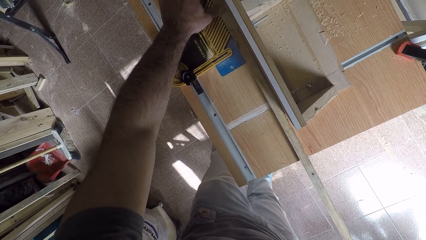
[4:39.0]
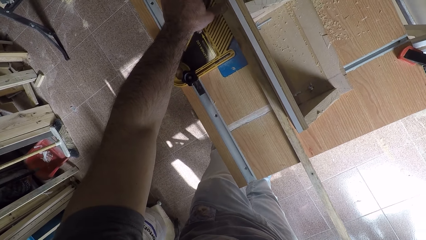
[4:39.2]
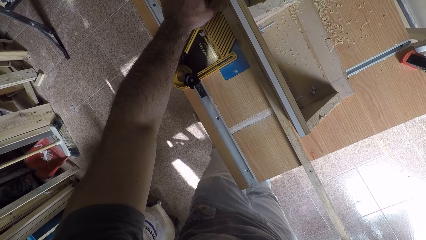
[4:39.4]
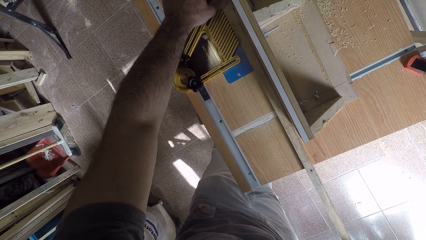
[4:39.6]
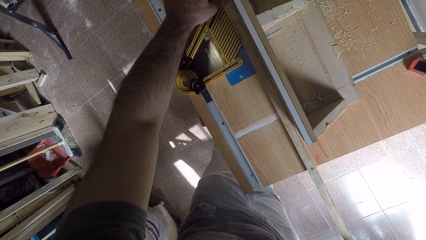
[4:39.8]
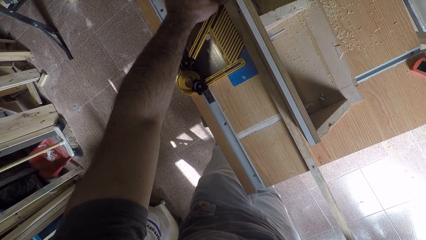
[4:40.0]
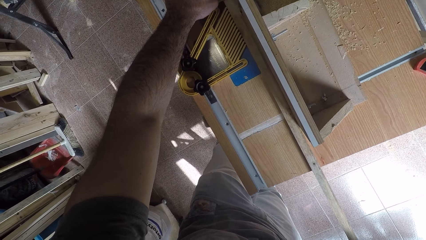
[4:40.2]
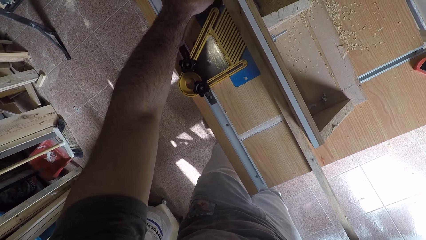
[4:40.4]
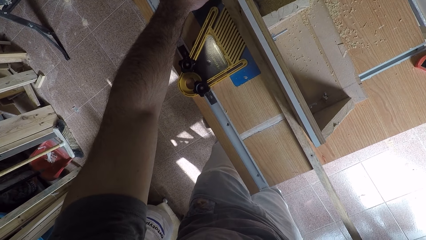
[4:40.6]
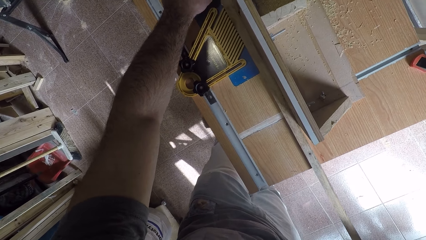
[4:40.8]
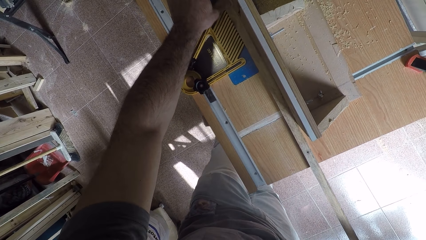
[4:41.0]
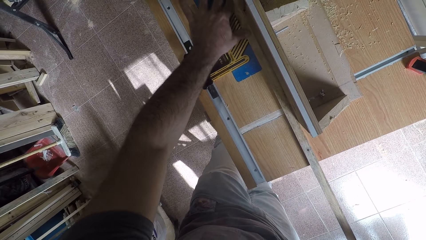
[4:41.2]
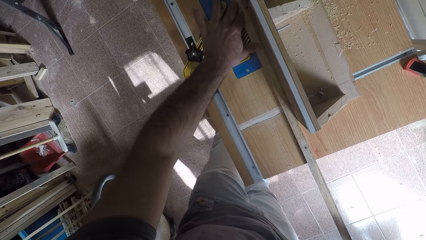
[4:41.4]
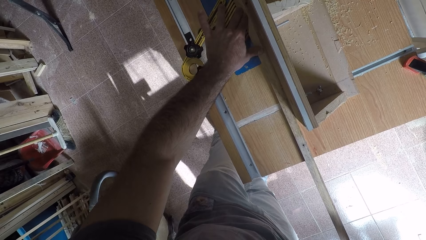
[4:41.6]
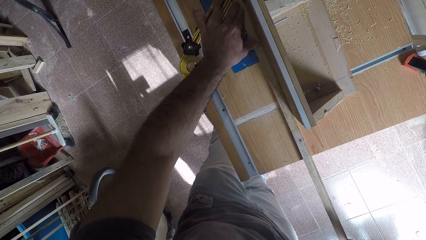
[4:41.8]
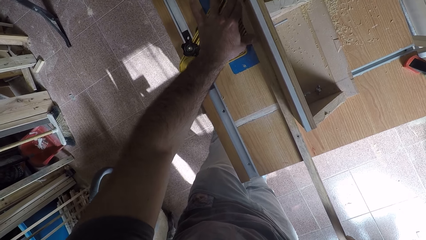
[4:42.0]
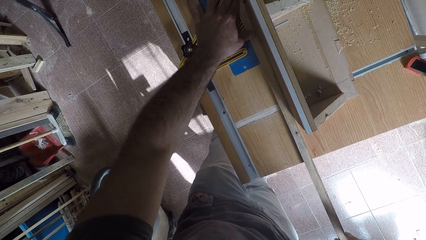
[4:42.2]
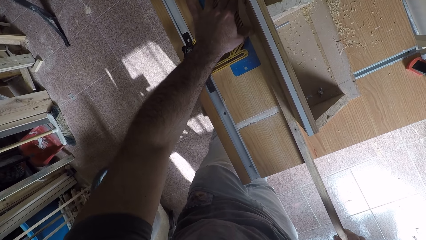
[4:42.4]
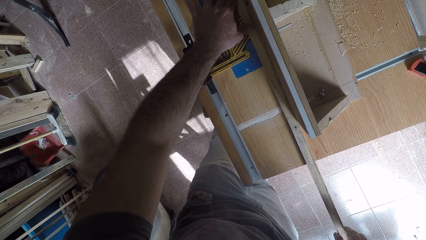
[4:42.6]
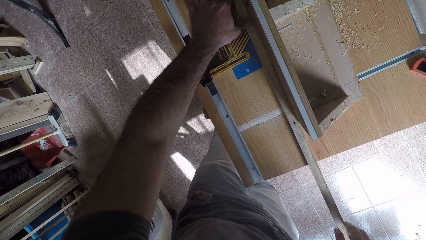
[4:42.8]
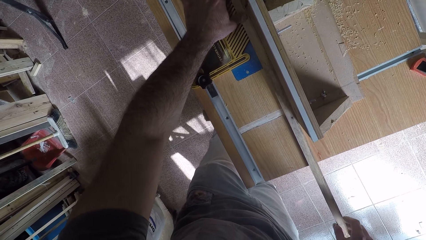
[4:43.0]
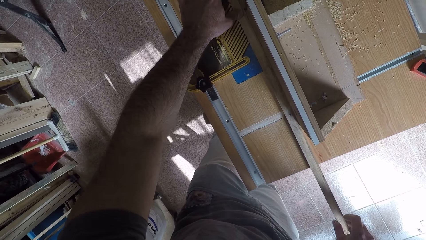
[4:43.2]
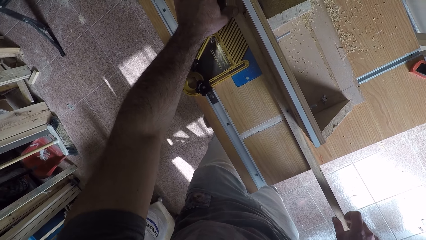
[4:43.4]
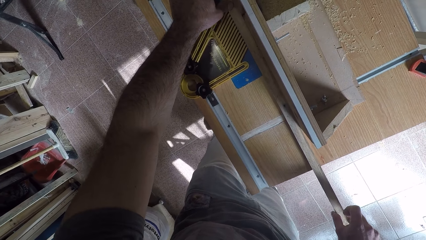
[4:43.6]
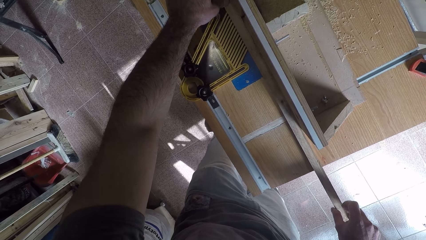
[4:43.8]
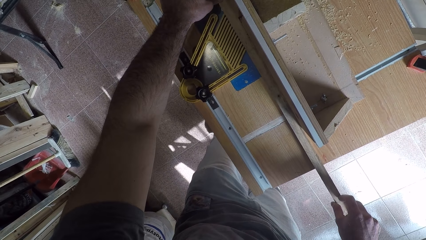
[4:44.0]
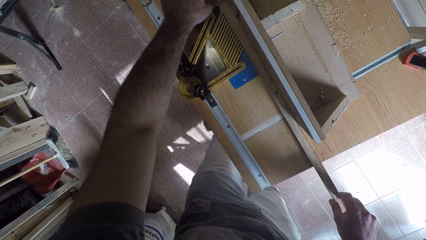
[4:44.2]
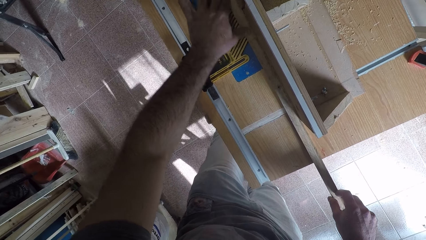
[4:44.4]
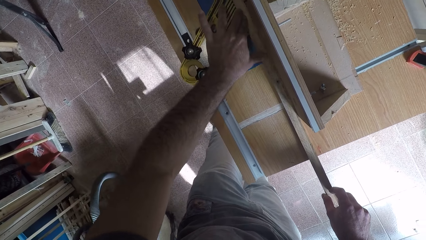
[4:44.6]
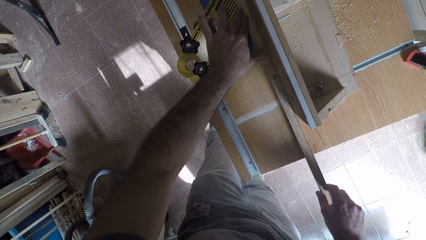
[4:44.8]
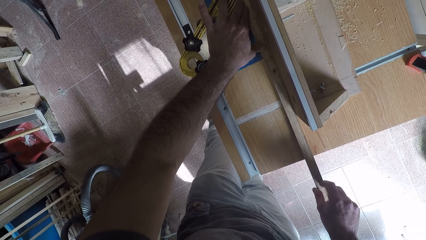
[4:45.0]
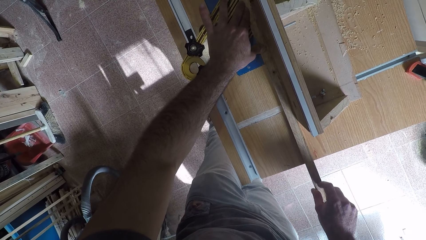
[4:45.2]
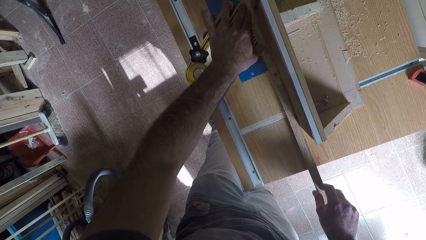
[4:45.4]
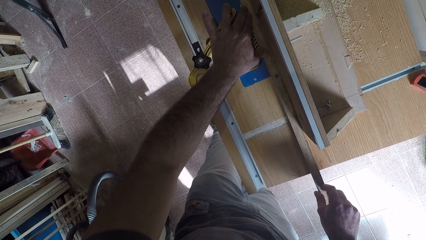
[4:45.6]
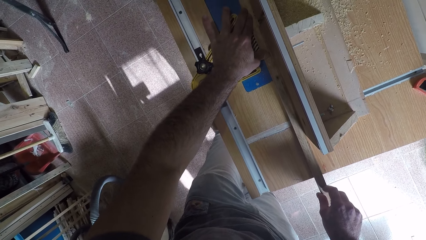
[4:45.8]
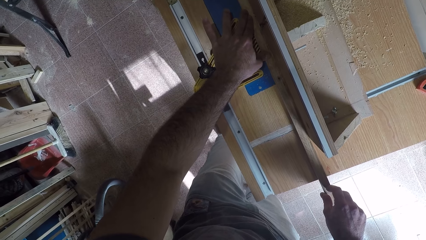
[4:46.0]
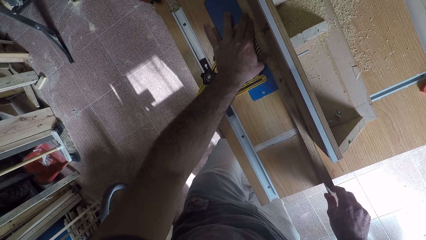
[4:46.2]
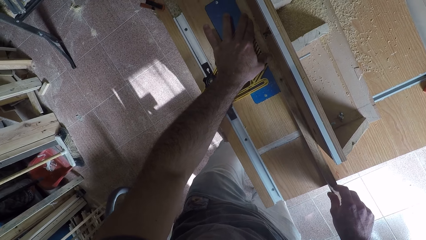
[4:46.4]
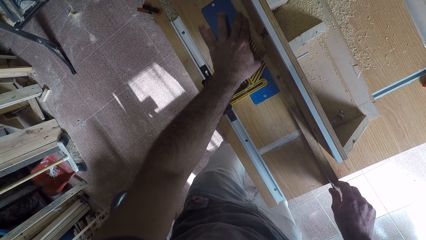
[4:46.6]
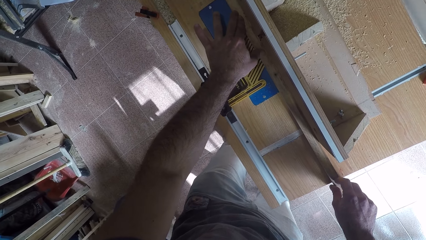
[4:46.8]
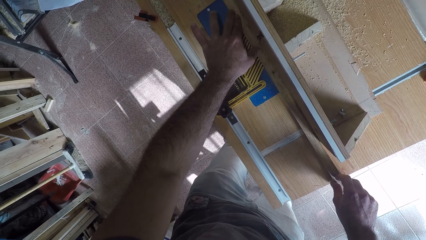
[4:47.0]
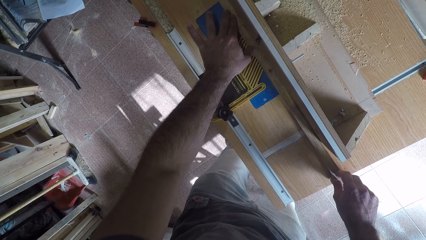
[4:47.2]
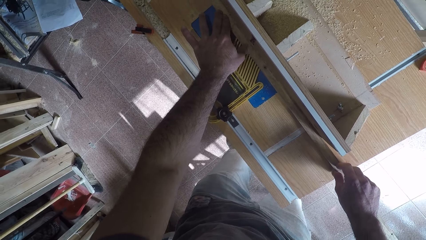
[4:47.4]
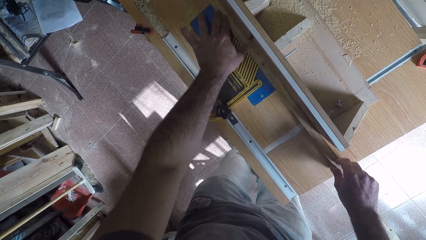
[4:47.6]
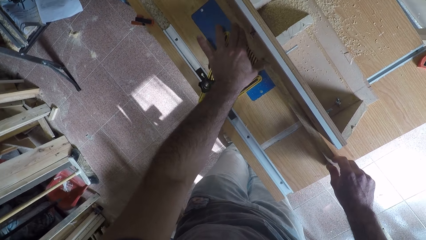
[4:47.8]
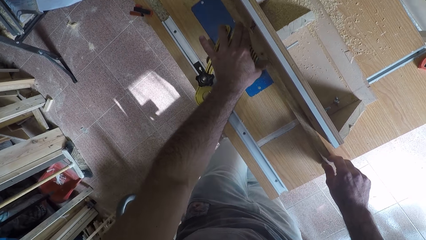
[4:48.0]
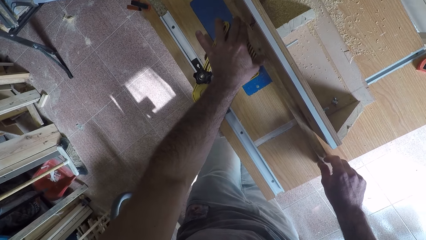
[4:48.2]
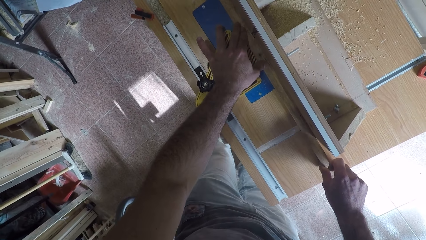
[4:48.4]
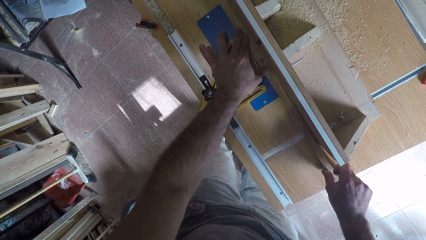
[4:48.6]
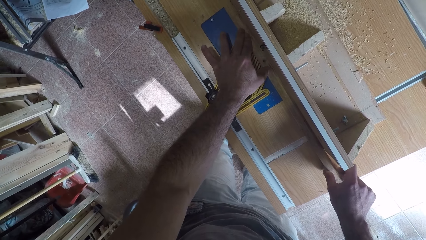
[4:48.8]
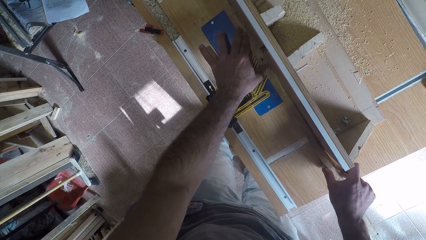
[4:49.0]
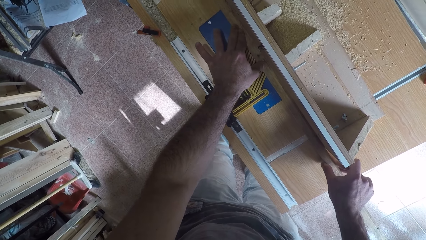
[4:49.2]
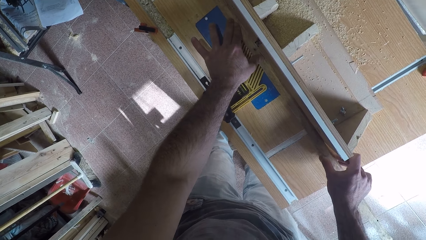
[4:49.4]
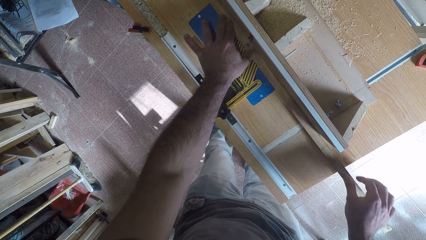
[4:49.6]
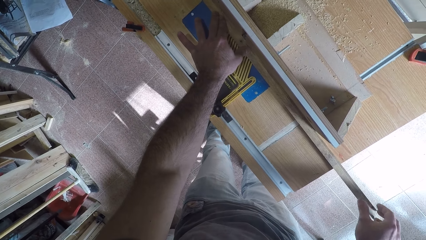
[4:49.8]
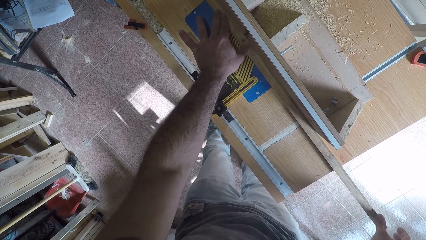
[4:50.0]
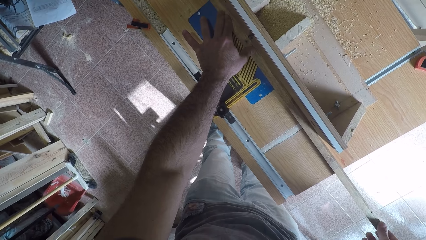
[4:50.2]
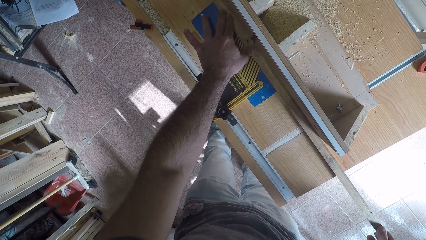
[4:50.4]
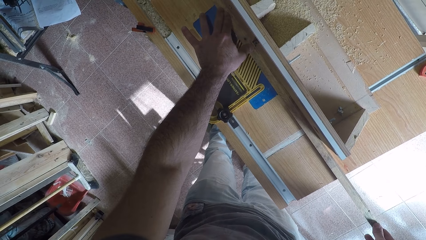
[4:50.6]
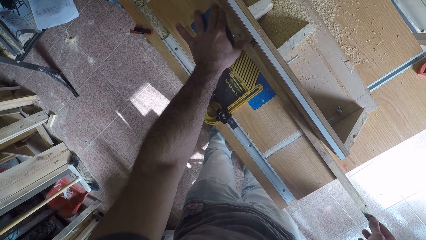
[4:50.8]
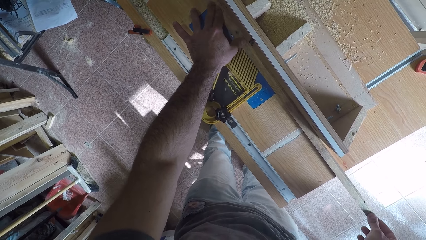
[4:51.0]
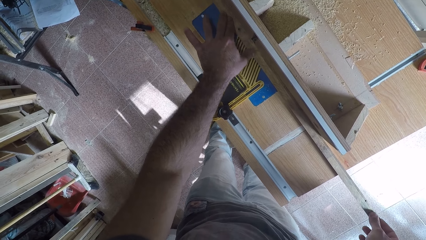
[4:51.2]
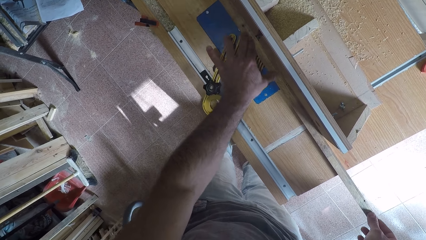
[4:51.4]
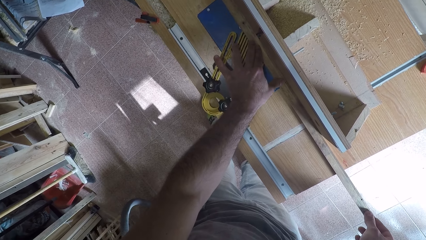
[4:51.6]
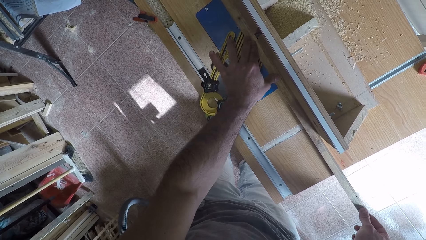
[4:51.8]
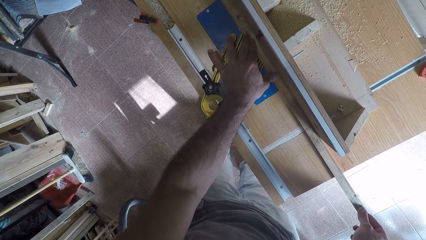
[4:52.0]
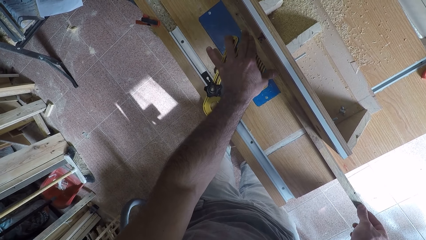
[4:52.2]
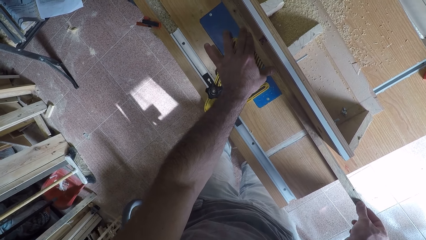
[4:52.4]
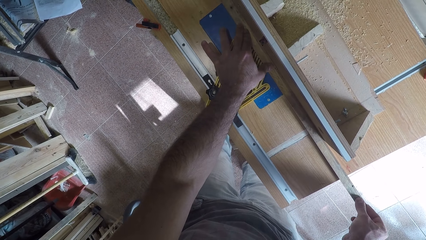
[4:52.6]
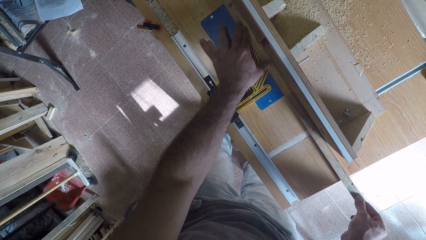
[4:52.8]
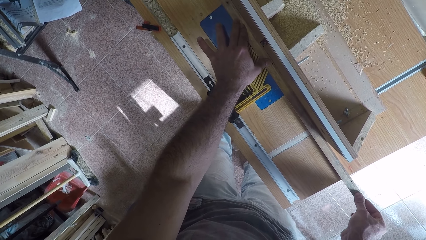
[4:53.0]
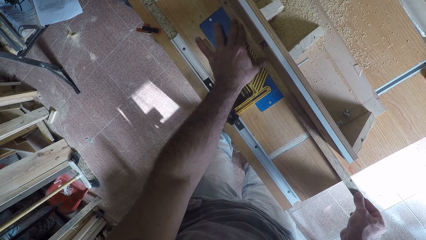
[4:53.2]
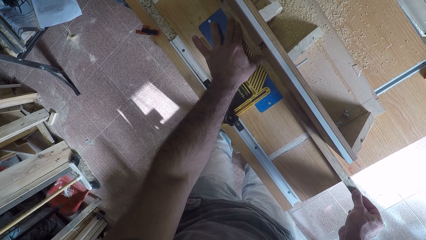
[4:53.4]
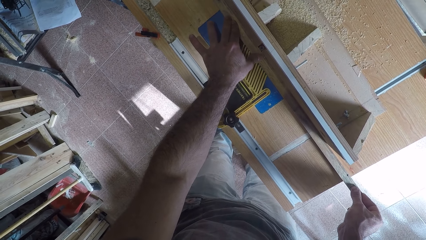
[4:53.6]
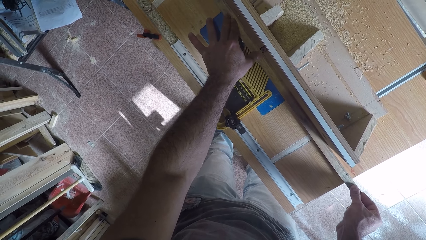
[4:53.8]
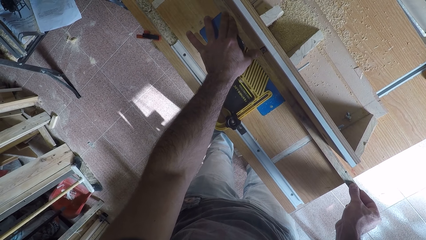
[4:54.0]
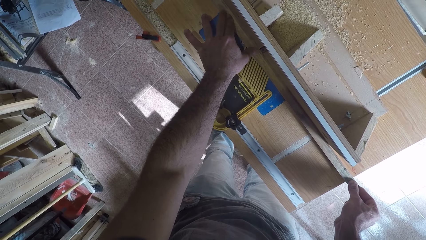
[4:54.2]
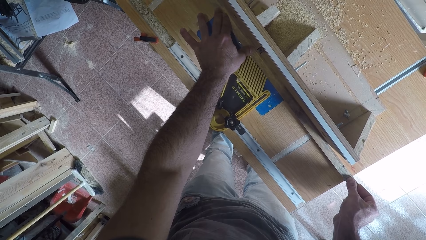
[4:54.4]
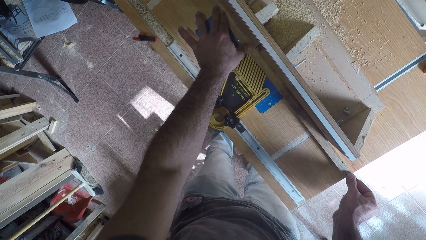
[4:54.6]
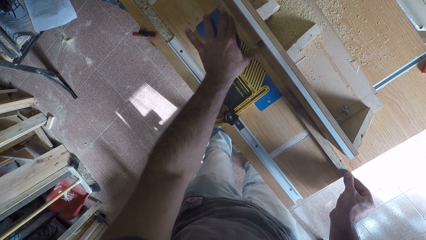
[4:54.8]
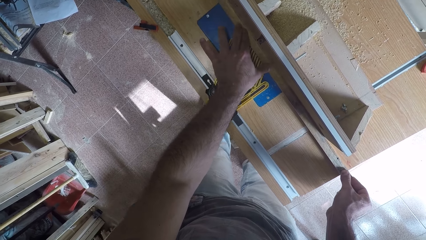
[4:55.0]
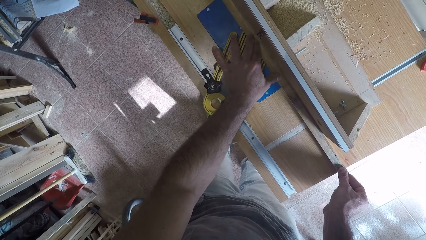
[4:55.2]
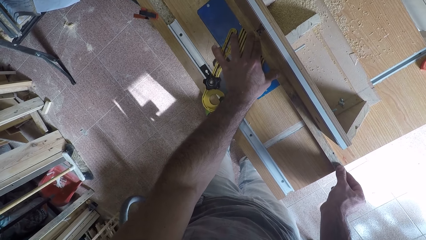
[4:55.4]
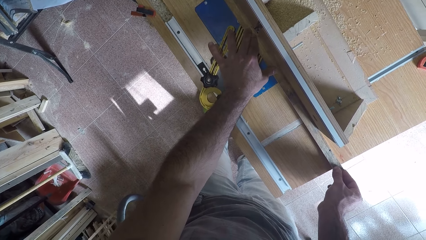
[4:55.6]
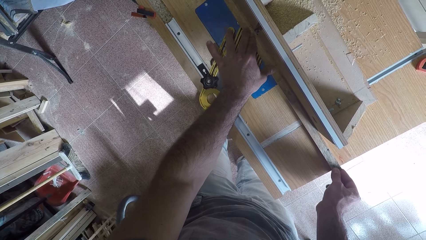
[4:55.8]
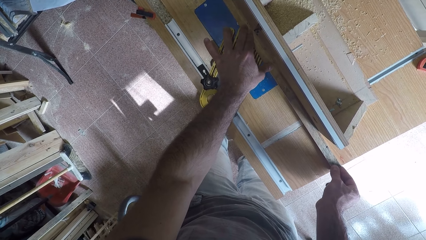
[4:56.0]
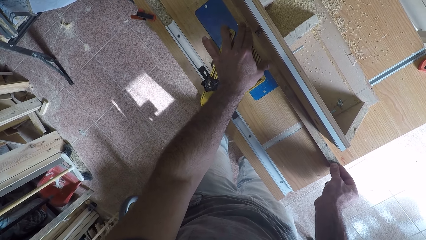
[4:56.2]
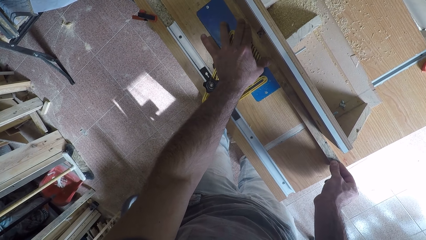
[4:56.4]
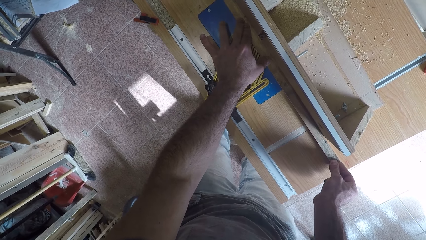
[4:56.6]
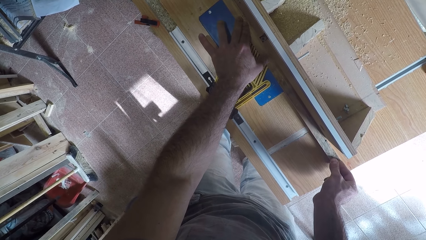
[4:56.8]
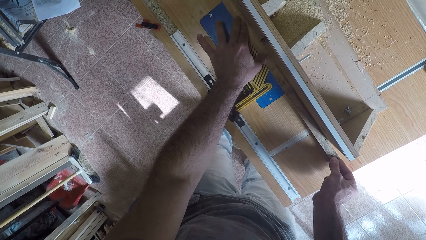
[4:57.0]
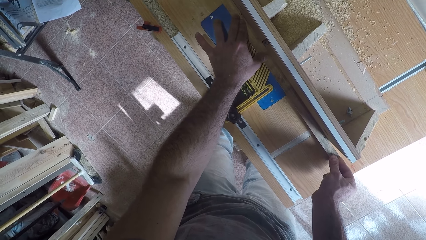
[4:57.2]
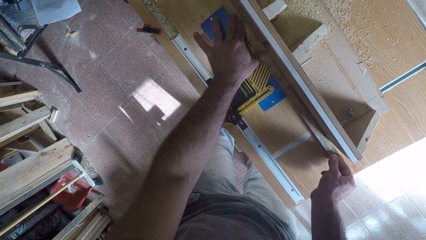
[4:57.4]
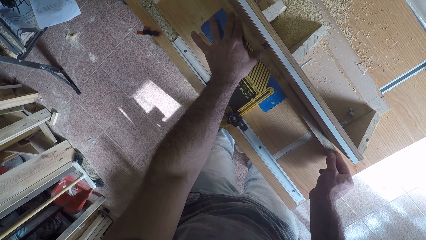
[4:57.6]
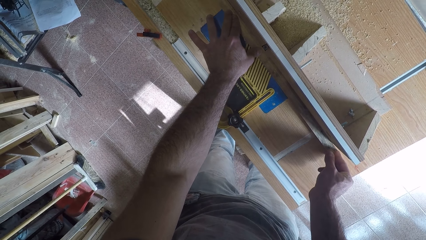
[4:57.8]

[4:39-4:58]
The camera wearer moves a hand on the other part of the wood.
